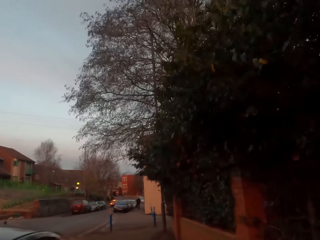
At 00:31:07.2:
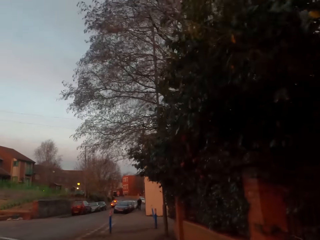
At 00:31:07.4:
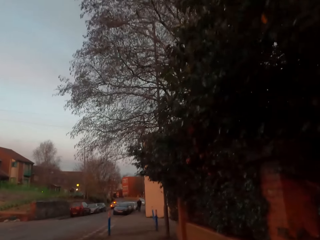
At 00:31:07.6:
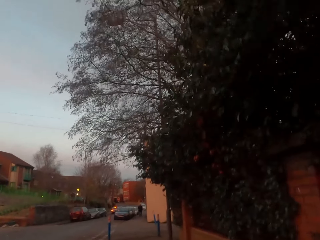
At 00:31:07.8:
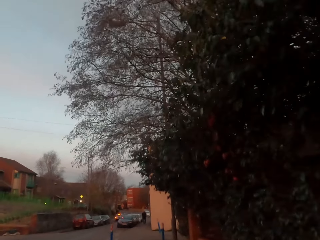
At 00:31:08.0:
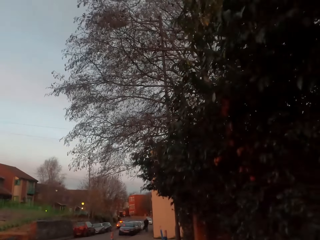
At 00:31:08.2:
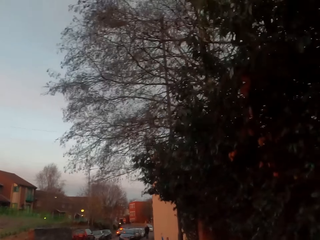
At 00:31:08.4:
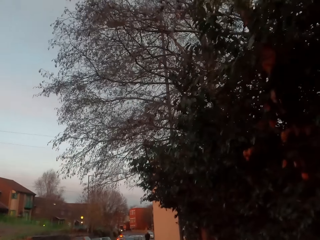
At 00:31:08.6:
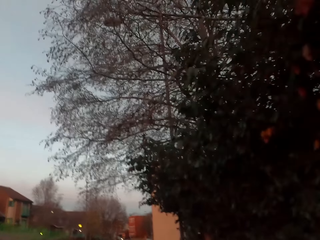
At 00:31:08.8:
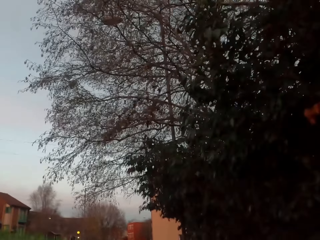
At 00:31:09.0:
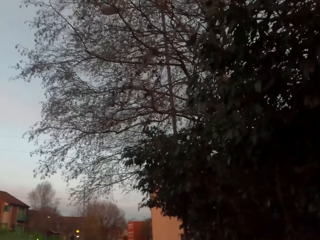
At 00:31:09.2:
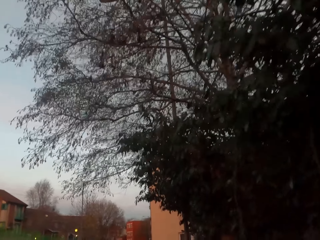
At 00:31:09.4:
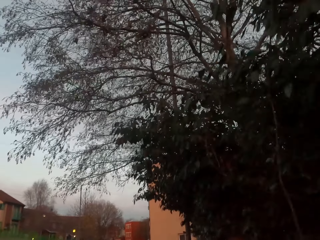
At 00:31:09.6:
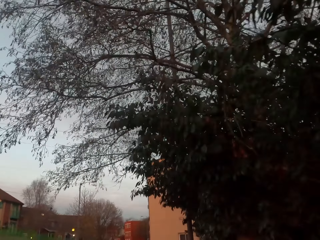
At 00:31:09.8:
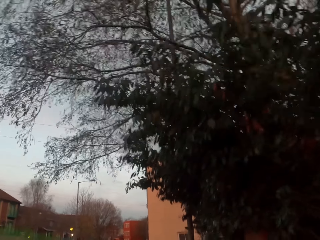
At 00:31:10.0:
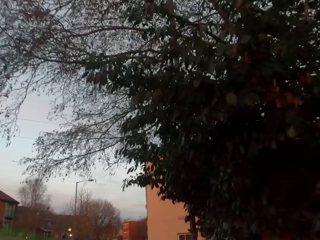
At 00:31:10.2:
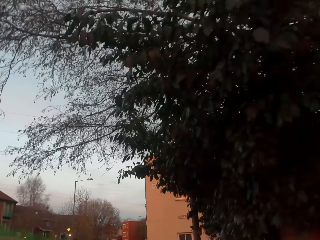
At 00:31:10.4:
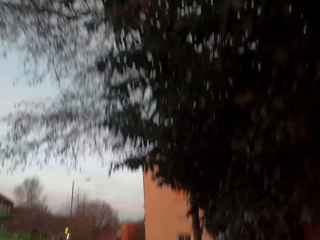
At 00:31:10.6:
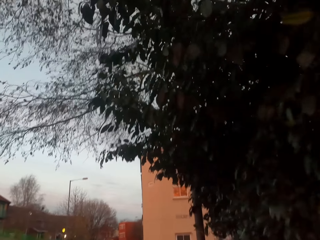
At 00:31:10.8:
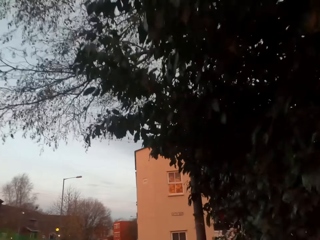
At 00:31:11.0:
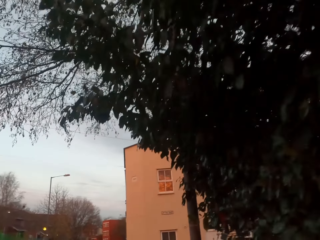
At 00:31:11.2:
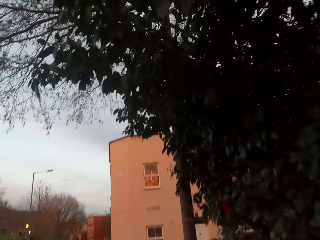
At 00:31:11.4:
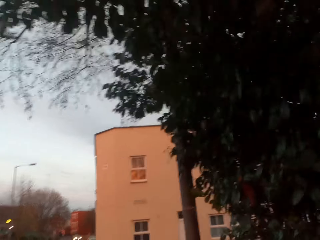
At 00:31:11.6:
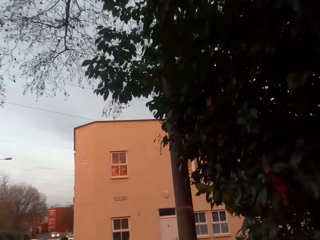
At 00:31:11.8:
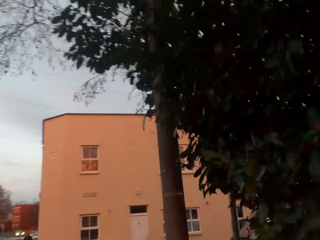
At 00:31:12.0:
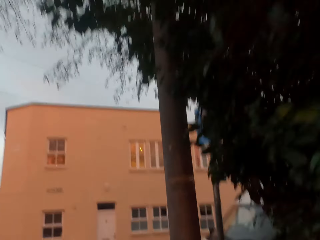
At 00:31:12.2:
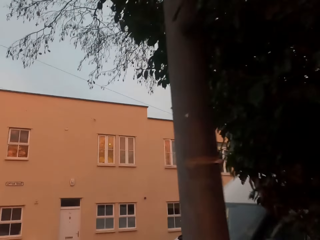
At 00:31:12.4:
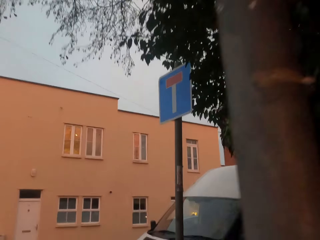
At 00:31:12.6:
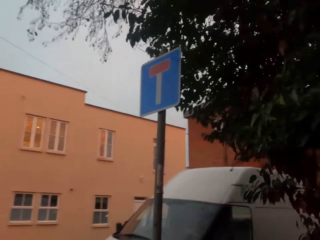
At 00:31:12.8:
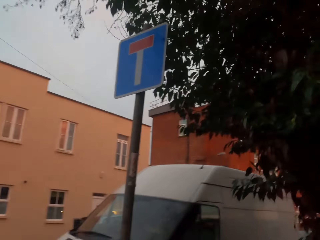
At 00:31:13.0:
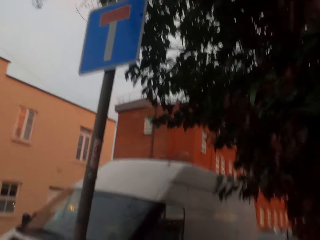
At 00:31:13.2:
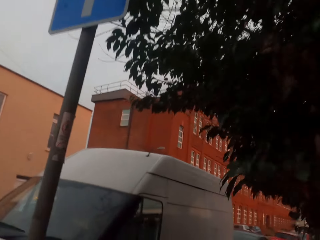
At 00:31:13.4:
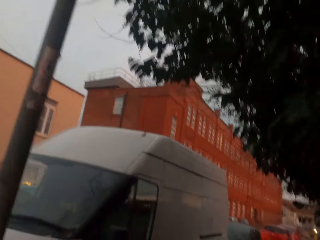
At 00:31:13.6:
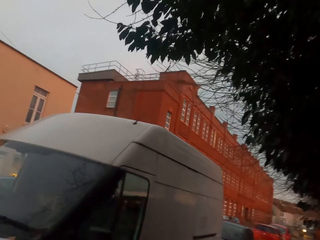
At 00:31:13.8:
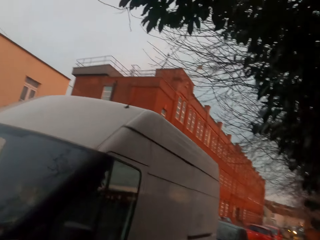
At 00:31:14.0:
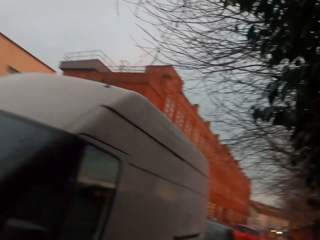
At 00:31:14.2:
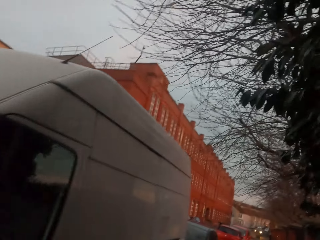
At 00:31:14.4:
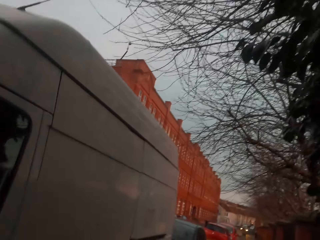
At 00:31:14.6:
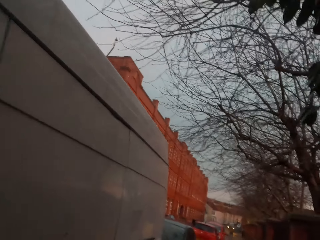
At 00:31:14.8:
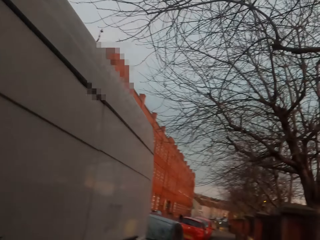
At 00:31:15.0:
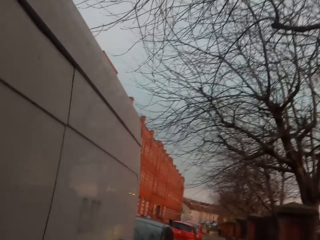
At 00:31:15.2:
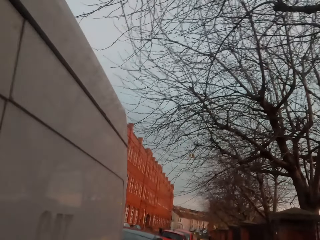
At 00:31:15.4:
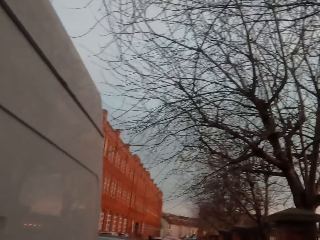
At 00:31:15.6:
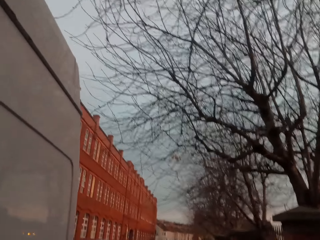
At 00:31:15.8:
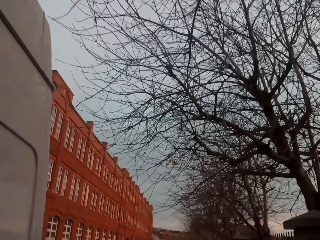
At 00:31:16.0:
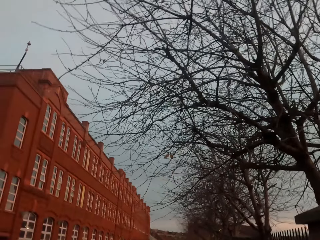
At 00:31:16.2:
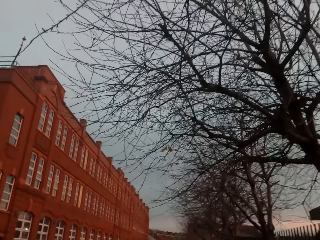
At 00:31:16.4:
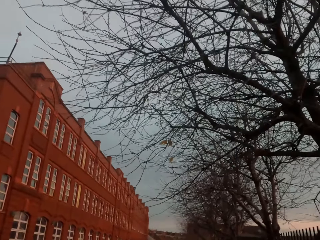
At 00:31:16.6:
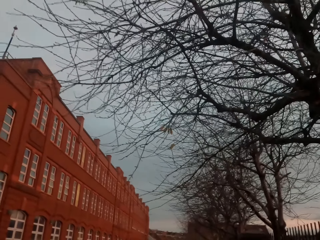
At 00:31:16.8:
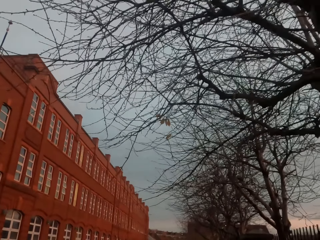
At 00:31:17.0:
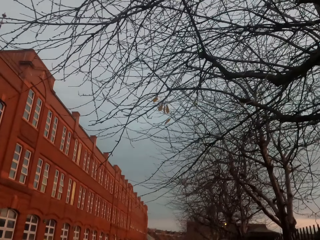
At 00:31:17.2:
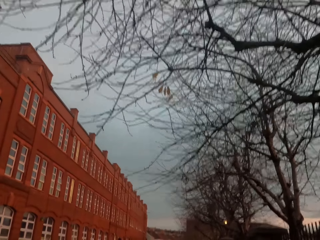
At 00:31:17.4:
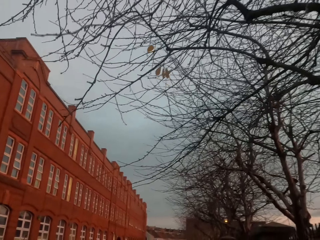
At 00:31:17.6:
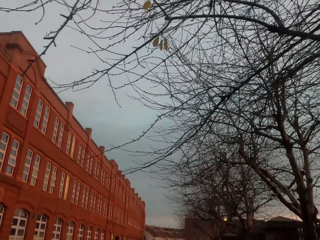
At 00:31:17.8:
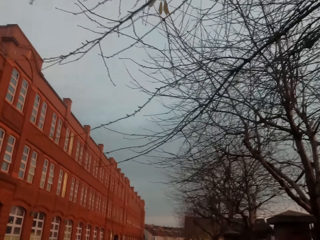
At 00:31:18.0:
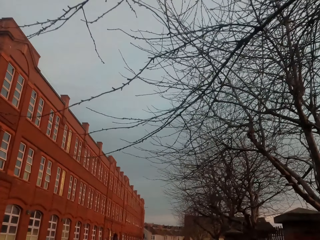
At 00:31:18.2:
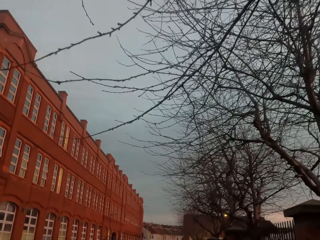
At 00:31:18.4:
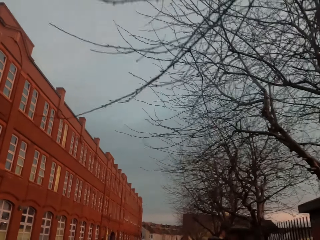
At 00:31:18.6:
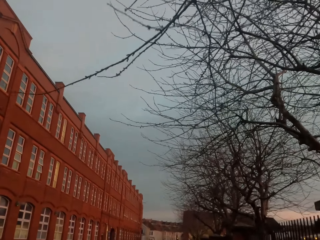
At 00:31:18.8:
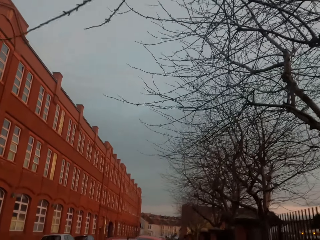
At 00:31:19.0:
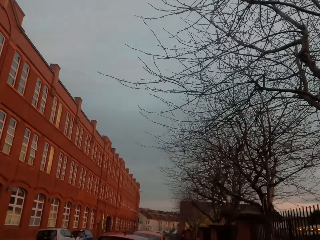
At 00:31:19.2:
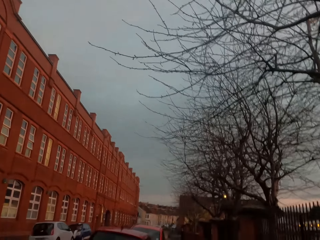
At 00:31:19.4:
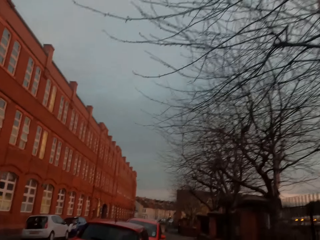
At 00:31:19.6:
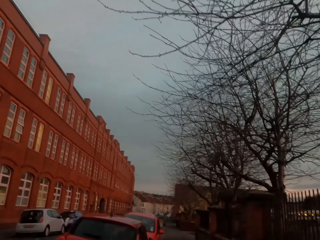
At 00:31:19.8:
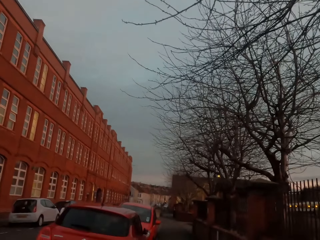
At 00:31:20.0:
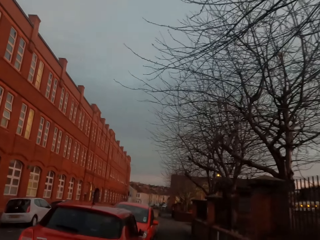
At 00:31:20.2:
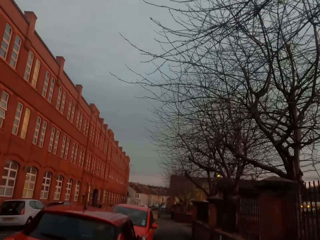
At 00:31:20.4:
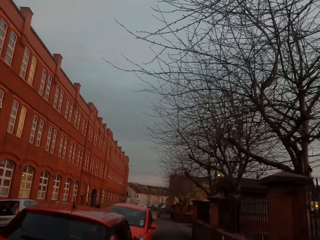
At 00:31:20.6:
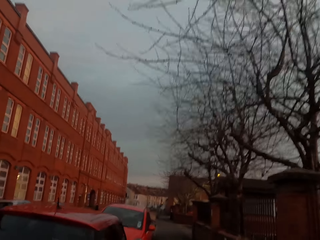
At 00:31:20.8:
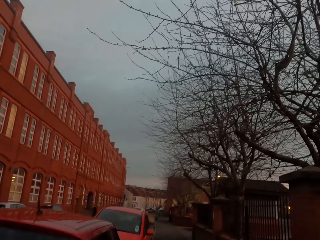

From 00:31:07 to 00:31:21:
The camera wearer turns right into a road. They jog on a pavement beside the road.

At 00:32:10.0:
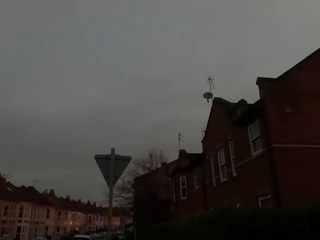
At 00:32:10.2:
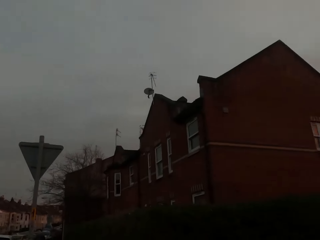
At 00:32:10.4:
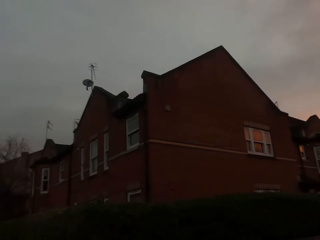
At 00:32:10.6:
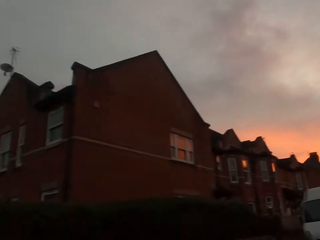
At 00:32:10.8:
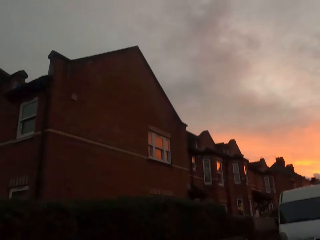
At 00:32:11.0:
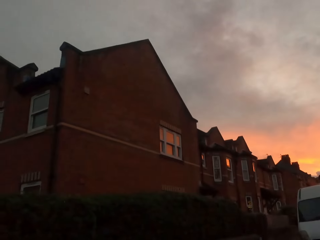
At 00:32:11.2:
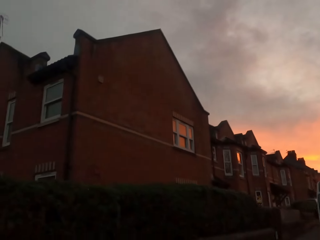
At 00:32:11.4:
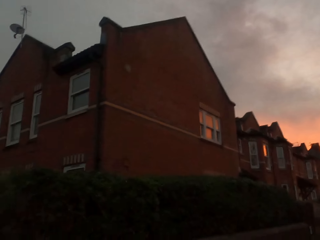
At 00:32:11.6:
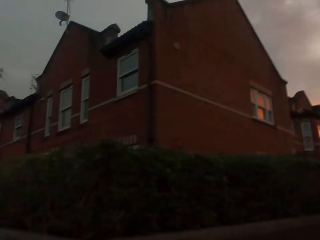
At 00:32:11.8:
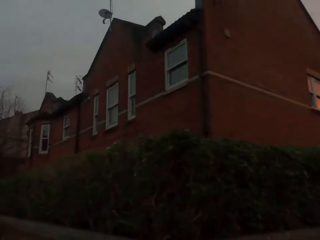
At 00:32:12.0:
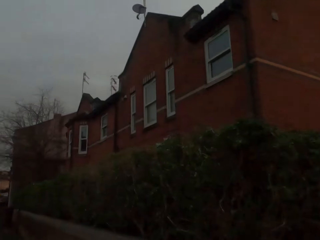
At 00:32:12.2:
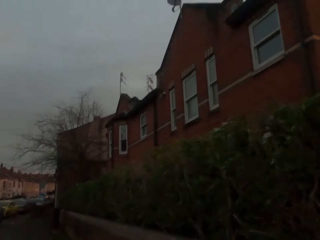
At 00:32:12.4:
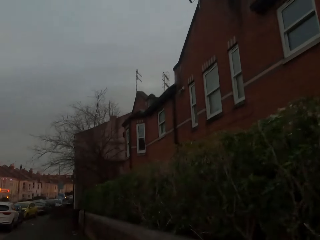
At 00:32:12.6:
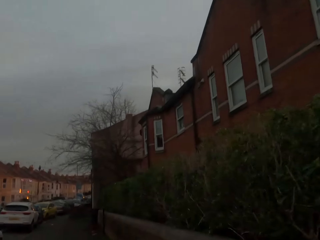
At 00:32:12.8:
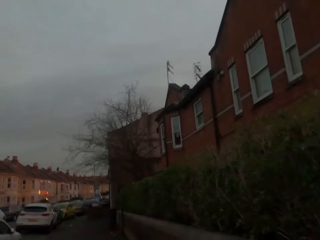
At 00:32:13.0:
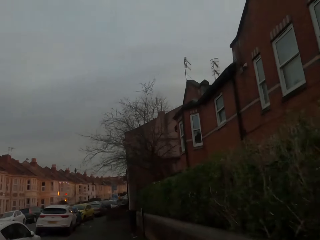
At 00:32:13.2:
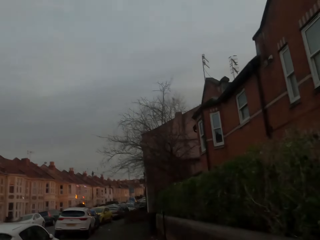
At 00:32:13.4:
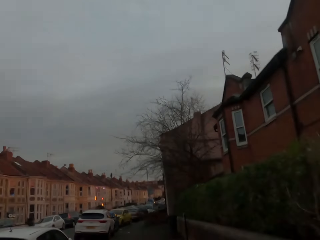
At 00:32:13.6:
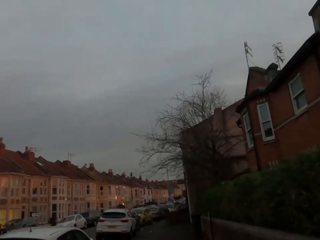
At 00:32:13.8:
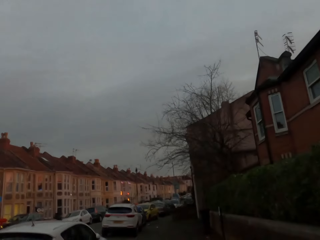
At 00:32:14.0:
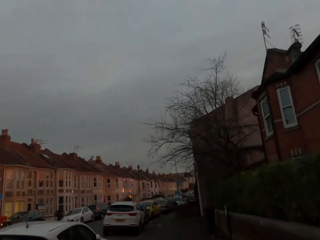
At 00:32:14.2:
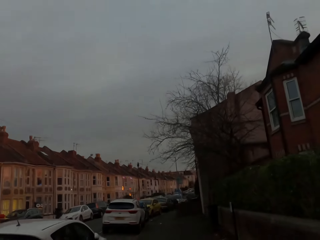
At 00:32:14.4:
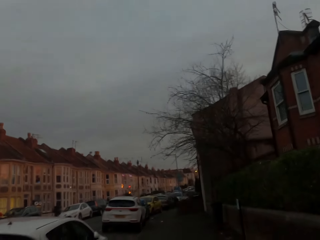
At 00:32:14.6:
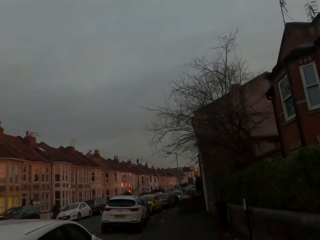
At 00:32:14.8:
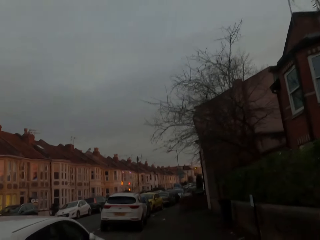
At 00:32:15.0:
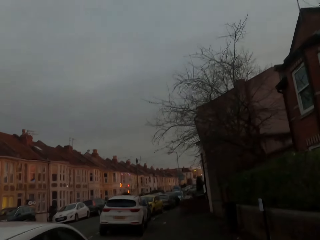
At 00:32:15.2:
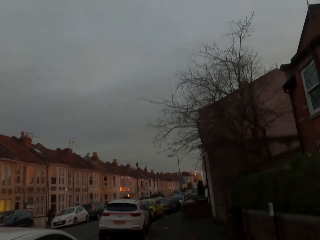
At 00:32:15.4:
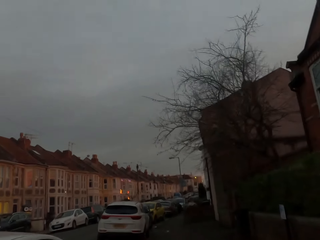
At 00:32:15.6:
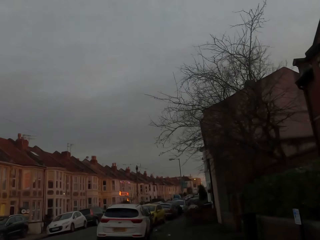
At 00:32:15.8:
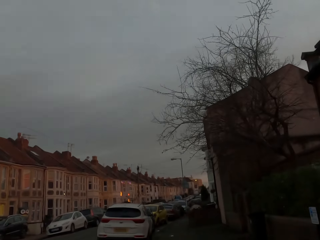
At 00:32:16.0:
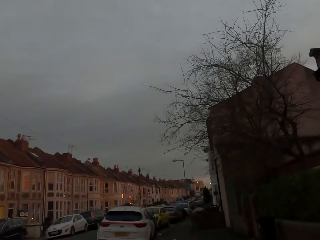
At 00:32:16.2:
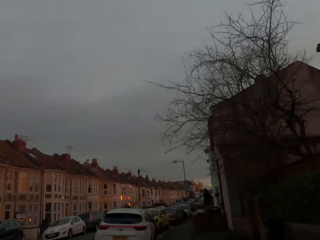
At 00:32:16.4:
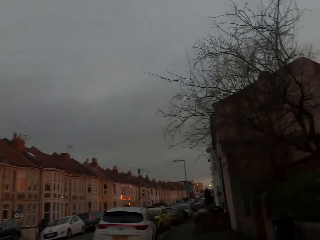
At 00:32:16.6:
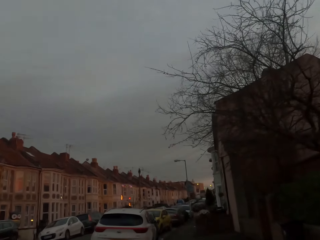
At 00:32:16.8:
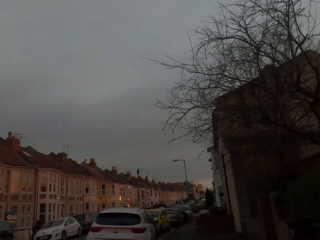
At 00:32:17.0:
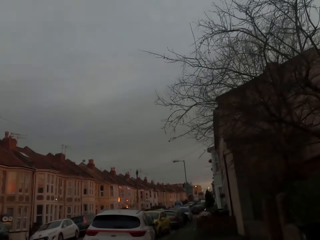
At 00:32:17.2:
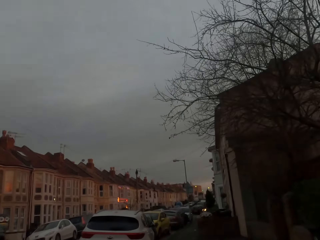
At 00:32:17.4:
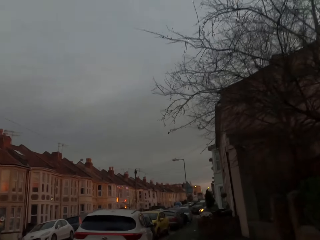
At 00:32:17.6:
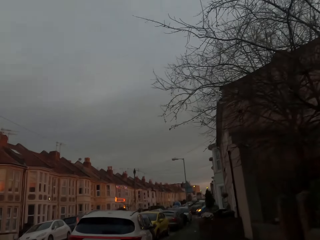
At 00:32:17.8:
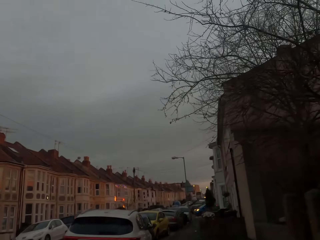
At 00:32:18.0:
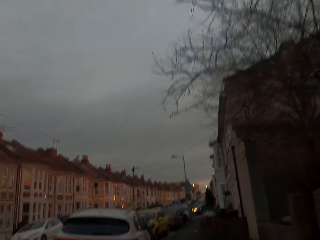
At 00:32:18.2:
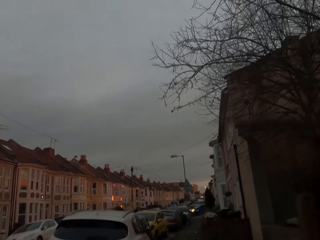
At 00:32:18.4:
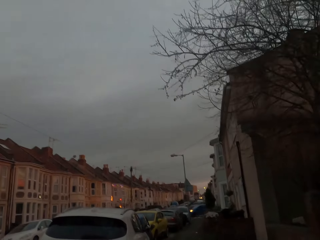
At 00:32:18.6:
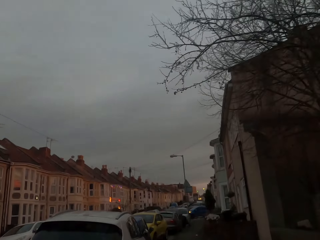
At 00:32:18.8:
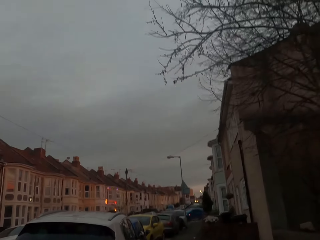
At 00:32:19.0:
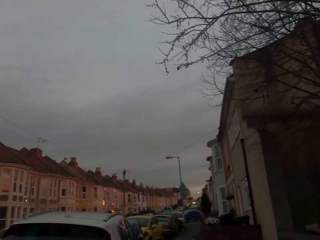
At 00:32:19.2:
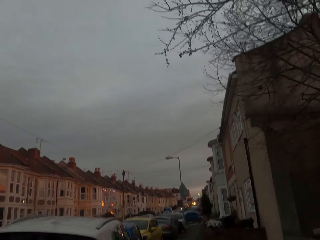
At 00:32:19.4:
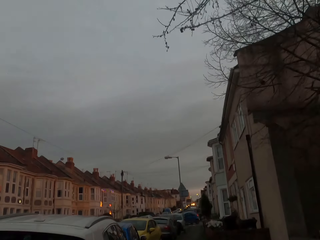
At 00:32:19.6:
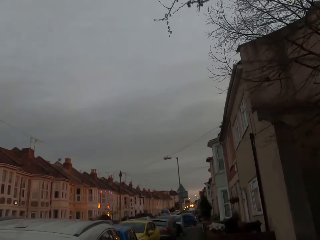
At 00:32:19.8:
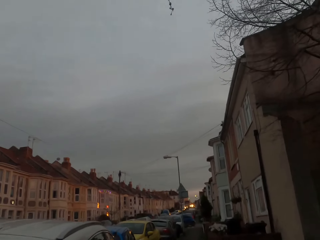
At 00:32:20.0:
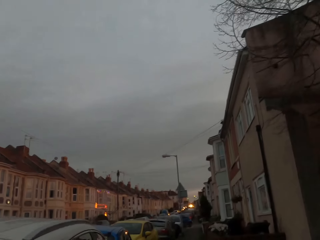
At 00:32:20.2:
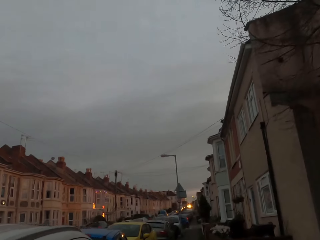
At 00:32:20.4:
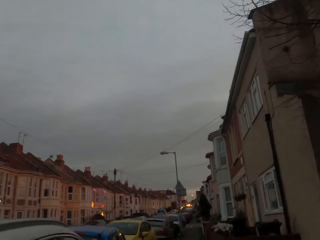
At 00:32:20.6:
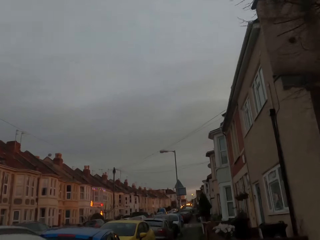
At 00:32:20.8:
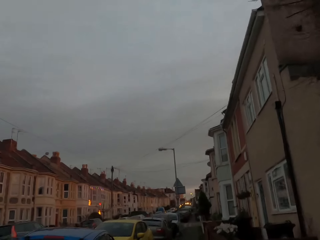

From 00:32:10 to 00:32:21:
The camera wearer jogs on the road.
